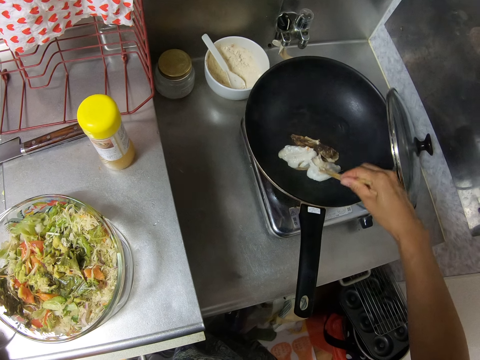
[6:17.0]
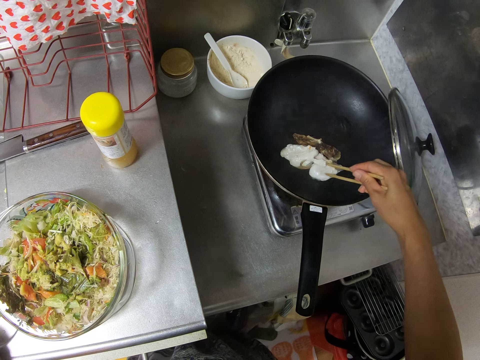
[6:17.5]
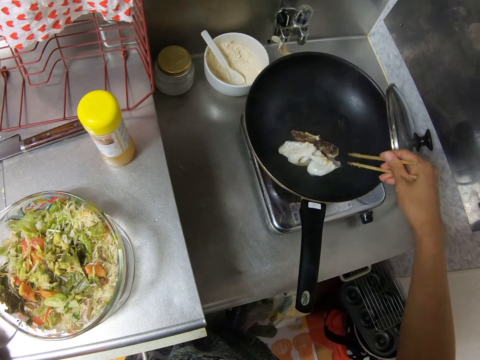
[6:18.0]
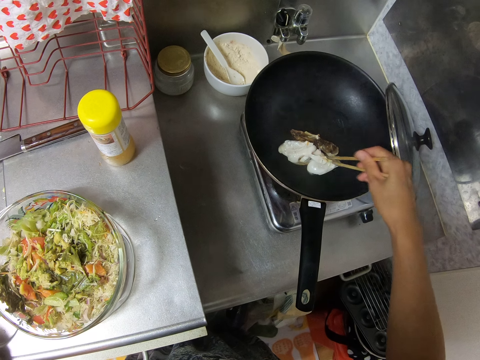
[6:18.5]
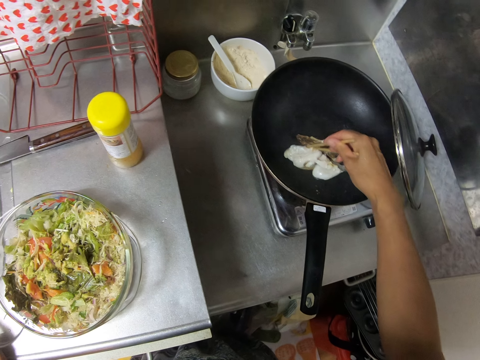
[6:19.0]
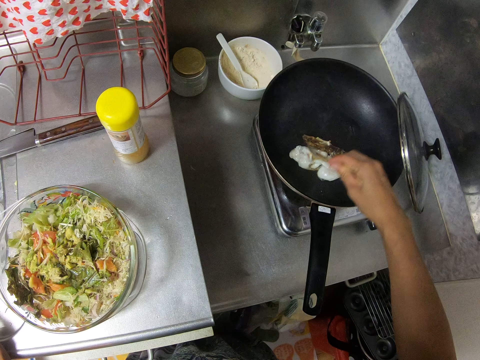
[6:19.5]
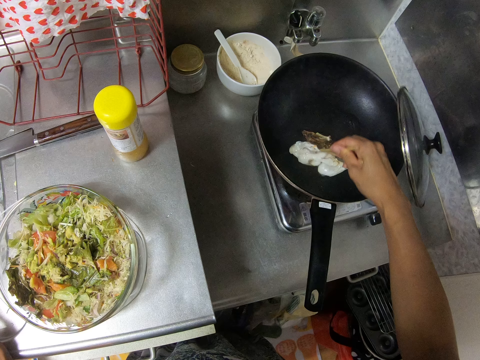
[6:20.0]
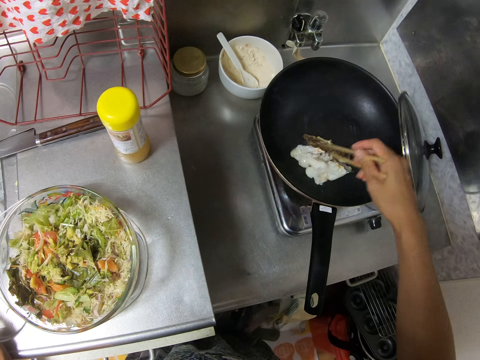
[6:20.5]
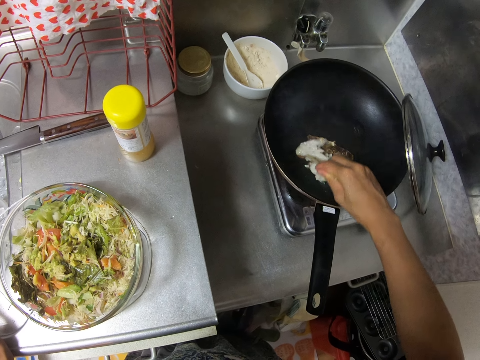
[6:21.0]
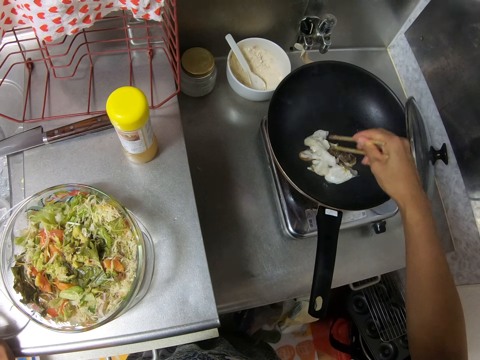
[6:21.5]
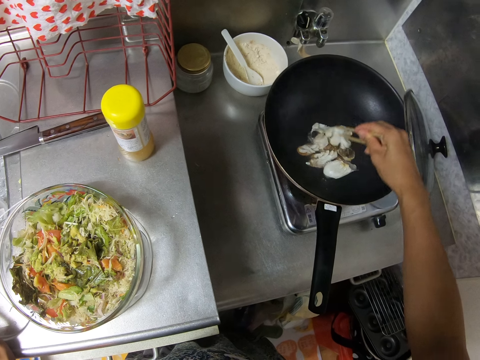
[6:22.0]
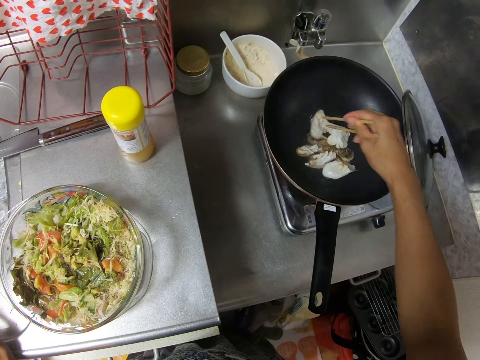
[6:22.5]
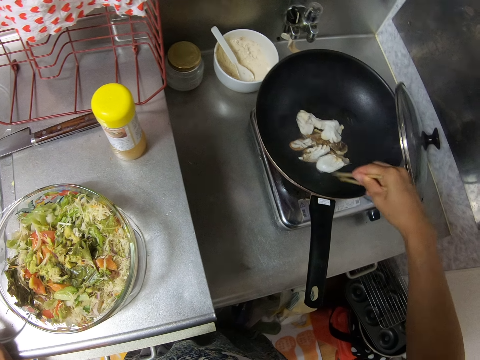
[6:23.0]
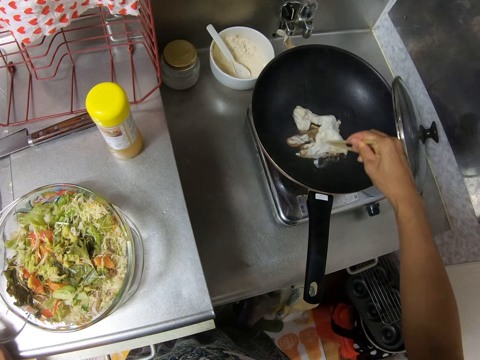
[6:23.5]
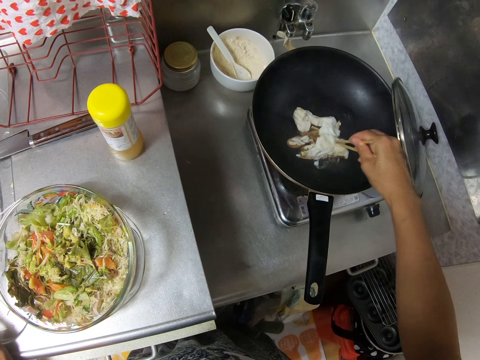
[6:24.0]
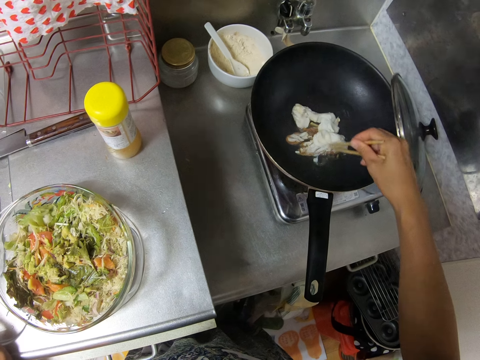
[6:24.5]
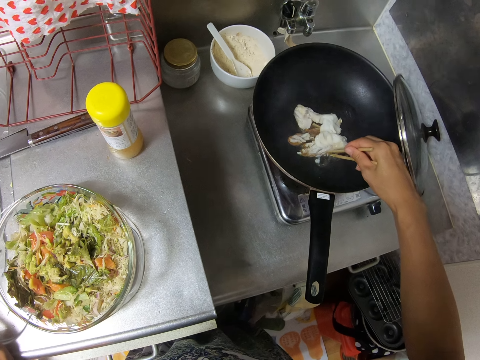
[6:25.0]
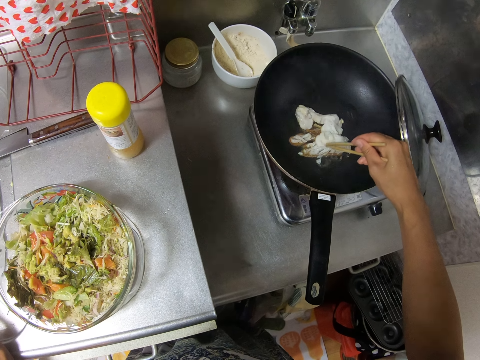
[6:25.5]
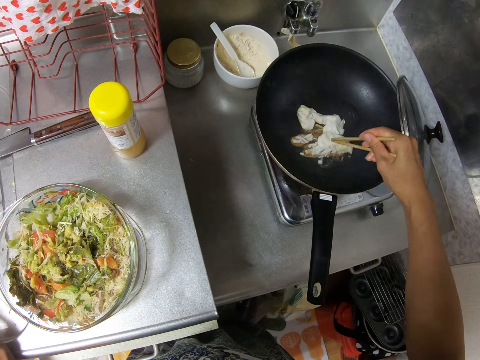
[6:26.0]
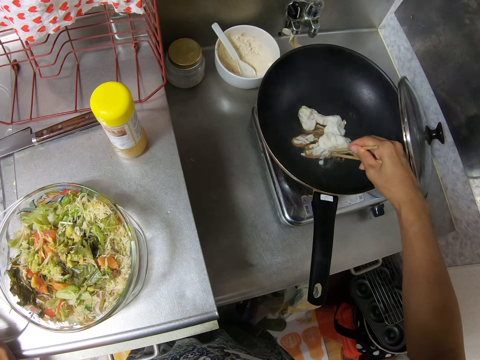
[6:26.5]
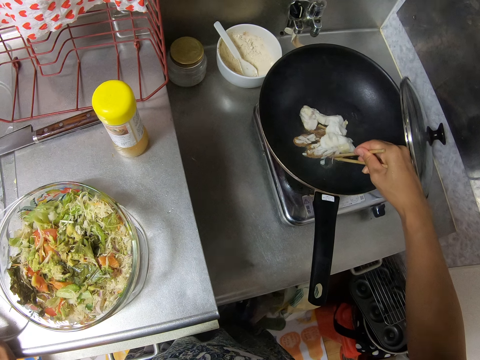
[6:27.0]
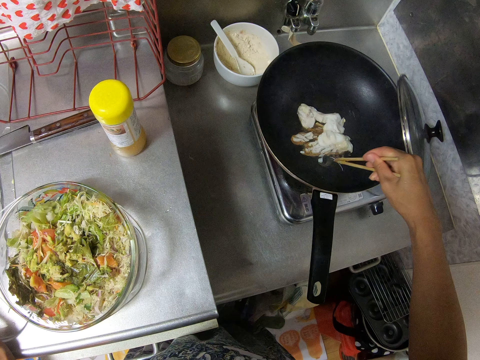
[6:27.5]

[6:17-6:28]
The camera wearer removes dirt from the frying pan with the chopsticks in his right hand.

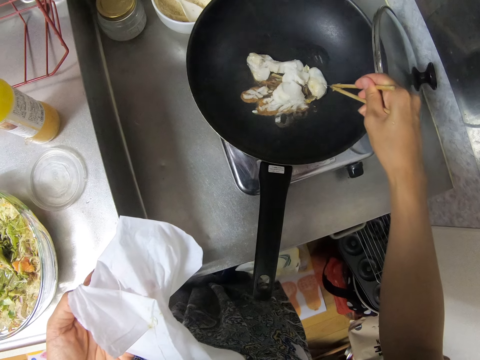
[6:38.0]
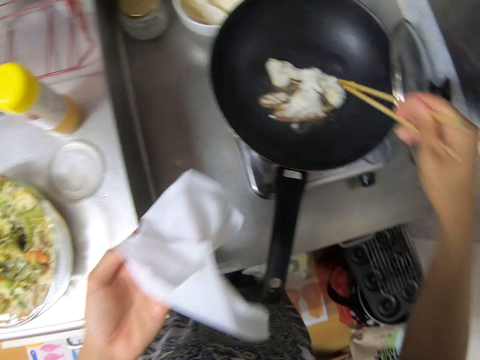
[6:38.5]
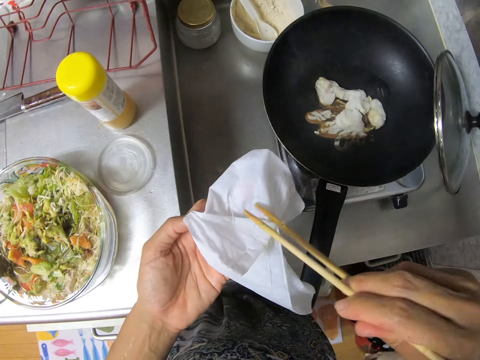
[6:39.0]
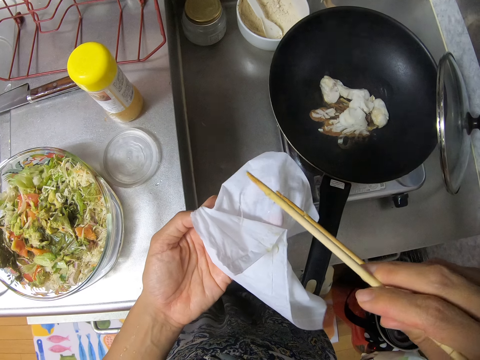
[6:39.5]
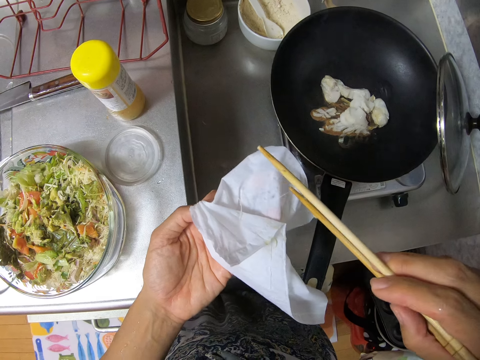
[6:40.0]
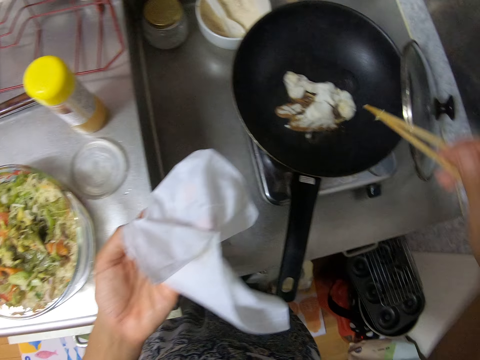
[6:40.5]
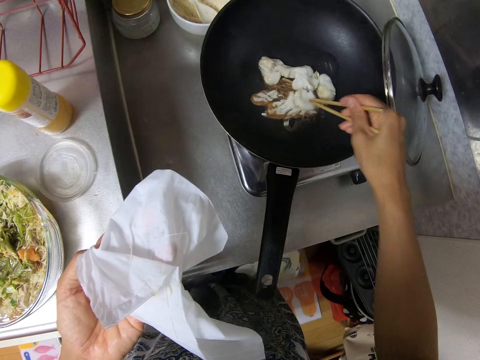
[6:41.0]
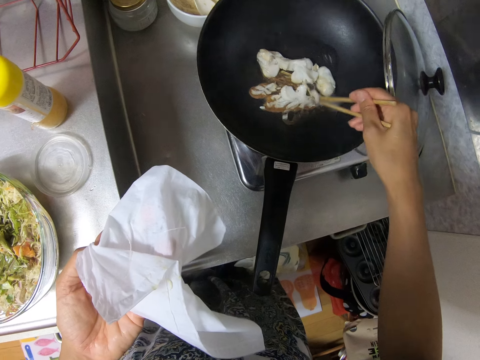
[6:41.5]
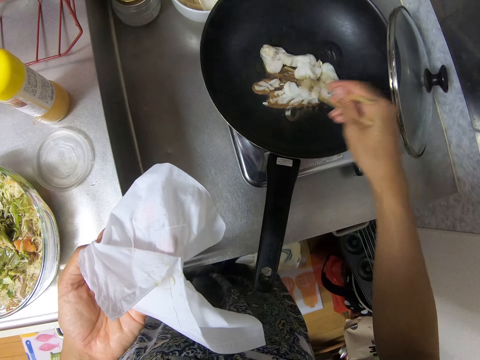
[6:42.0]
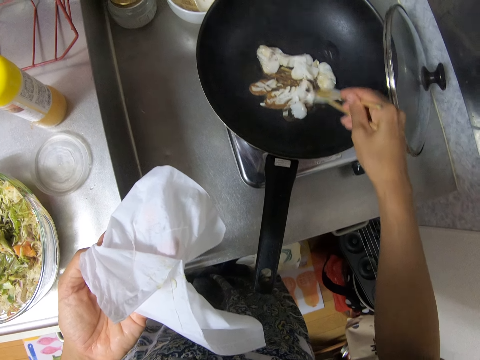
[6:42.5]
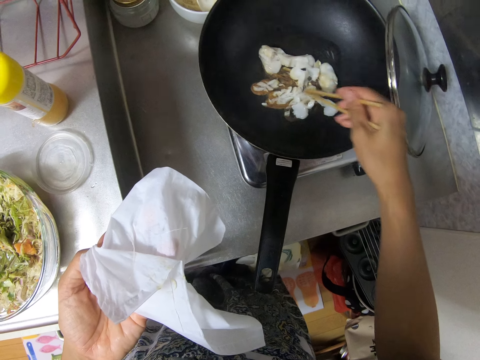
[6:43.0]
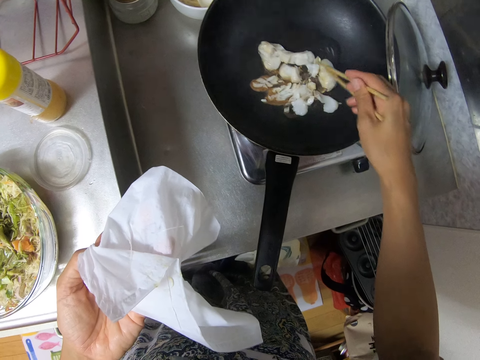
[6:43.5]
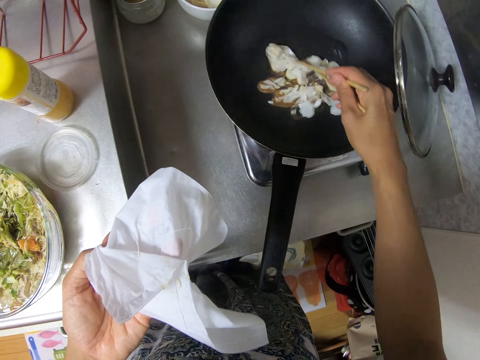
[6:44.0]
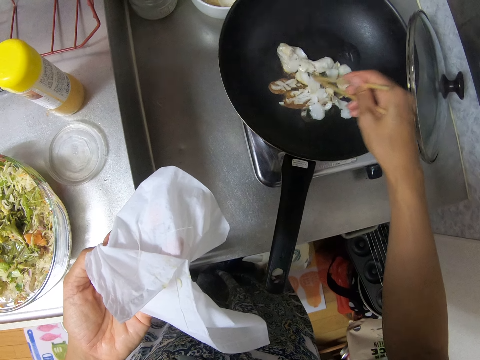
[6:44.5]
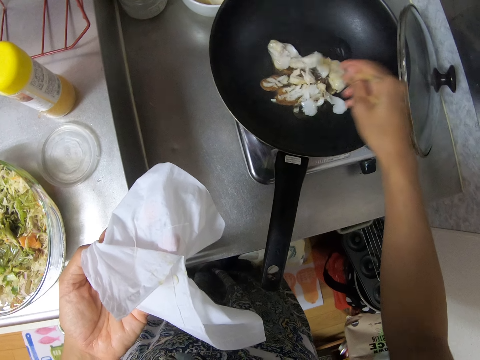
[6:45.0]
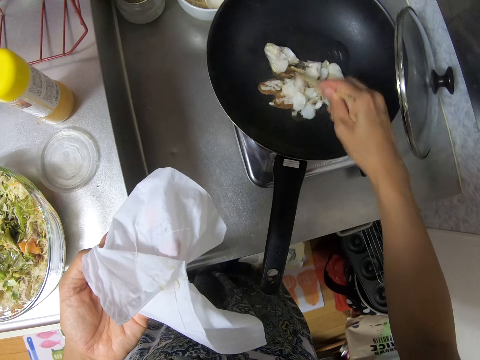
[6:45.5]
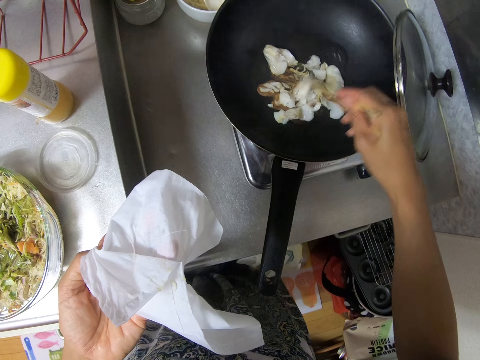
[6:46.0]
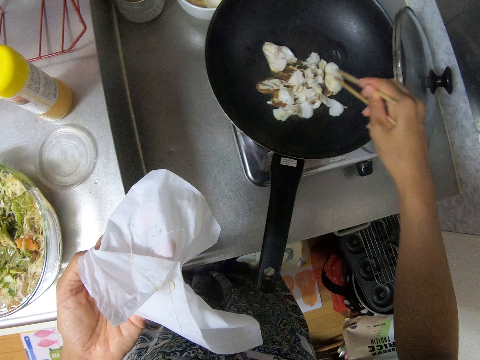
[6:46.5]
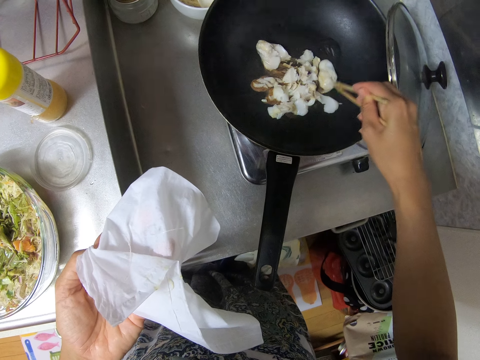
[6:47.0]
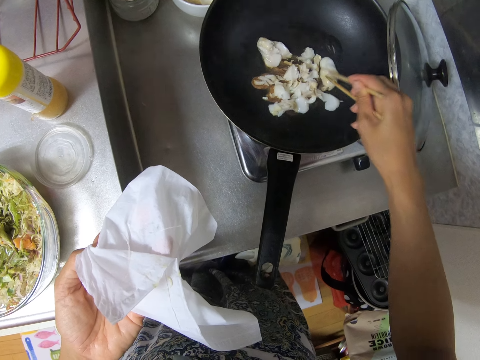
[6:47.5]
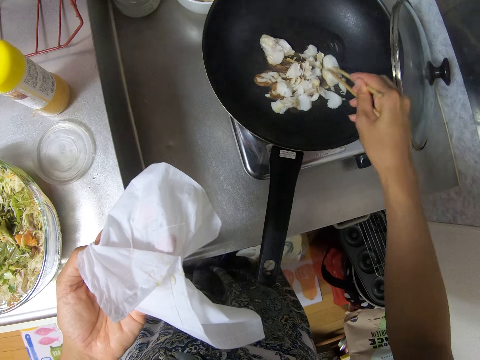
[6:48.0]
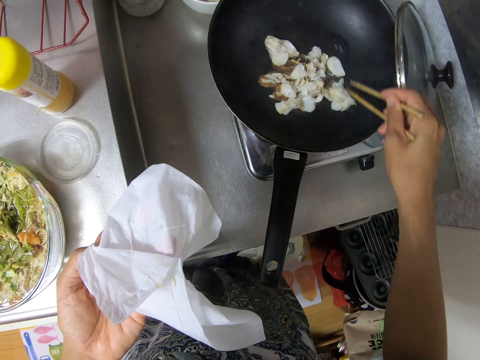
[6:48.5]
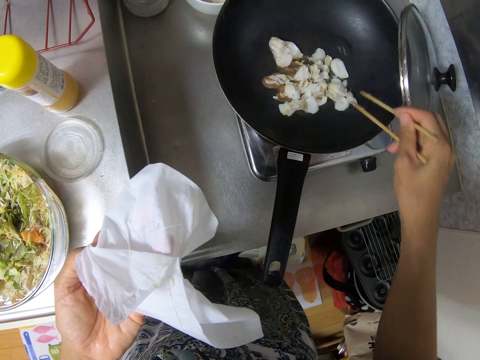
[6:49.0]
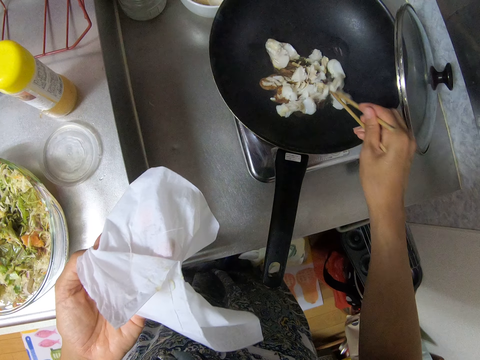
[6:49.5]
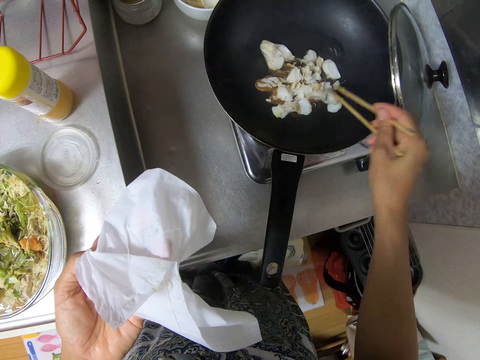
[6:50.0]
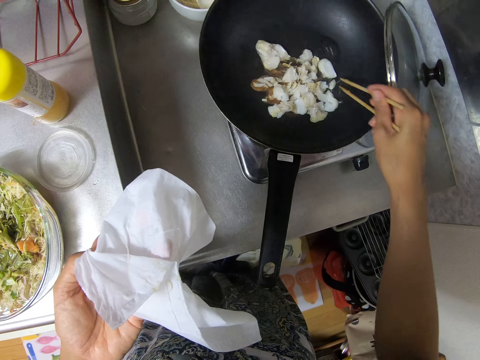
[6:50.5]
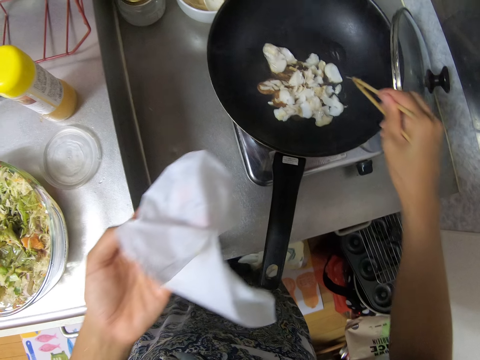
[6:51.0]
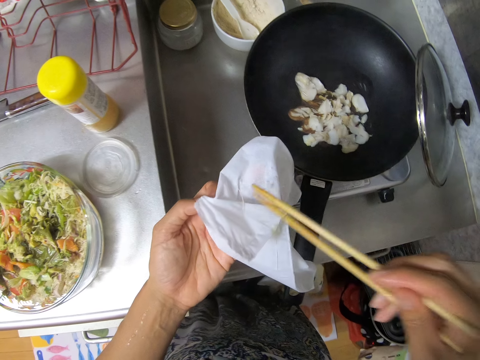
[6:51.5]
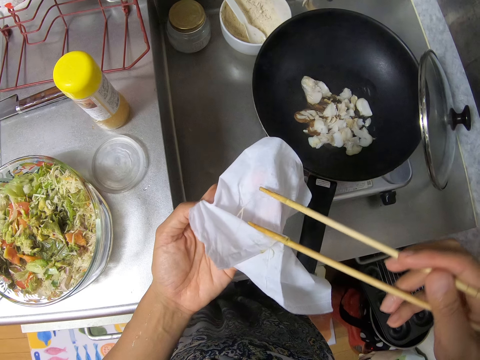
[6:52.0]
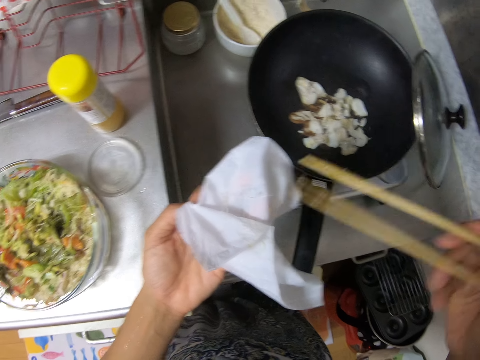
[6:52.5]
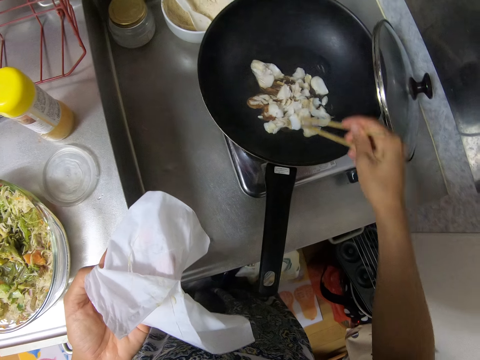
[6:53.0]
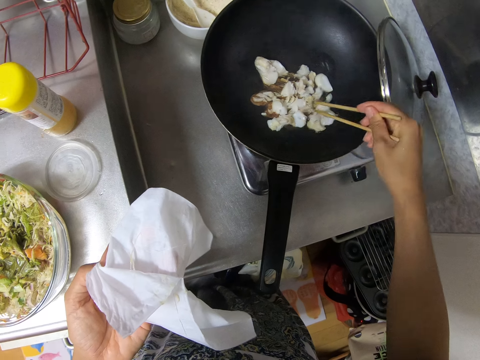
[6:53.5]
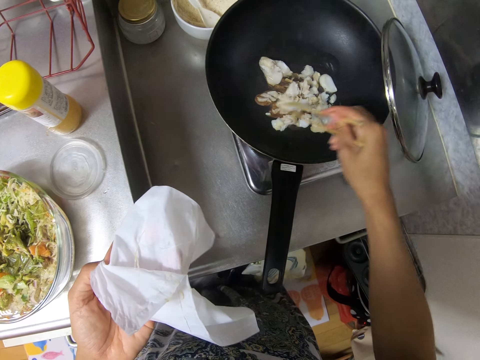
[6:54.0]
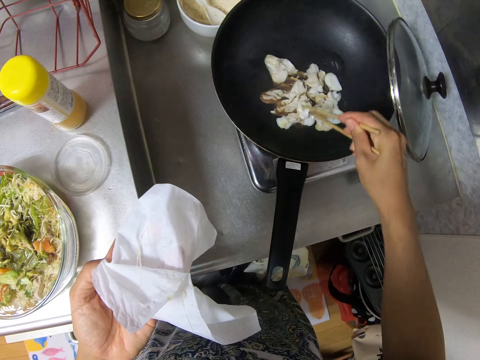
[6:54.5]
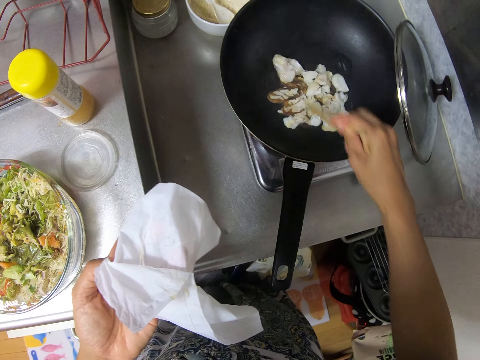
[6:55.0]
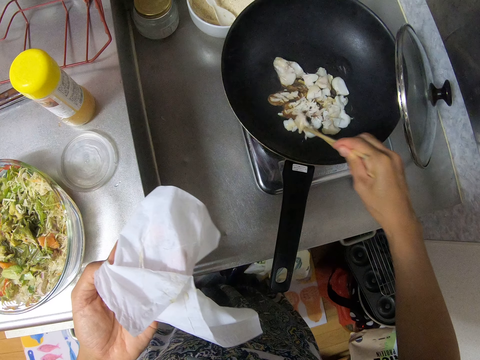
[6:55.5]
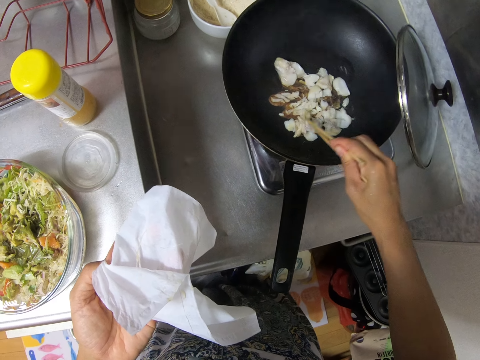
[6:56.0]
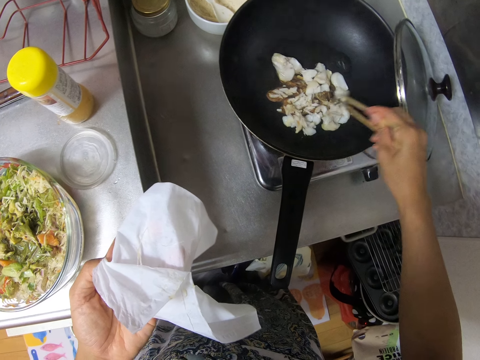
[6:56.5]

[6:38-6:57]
The camera wearer removes dirt from the frying pan with the chopsticks in his right hand. He puts the dirt on the serviette in his left hand. He inspects the white cheese in the frying pan with the chopsticks in his right hand. He scrambles the eggs. He removes dirt from the frying pan with the chopsticks in his right hand. He puts the dirt on the serviette in his left hand. He inspects the white cheese in the frying pan with the chopsticks in his right hand. He scrambles the eggs with the chopsticks.
